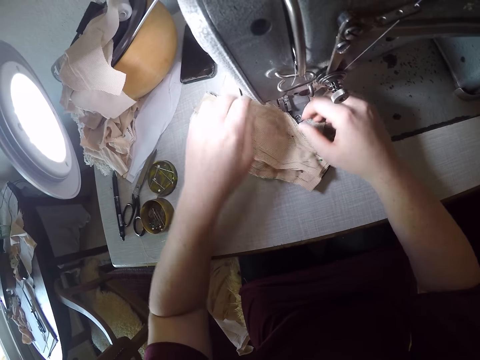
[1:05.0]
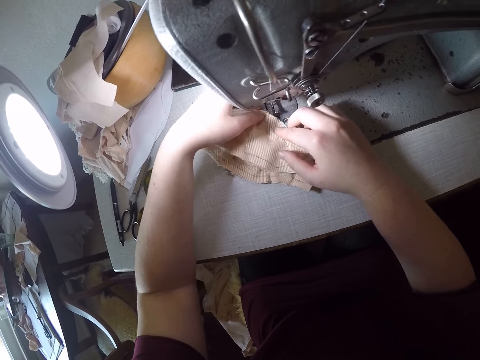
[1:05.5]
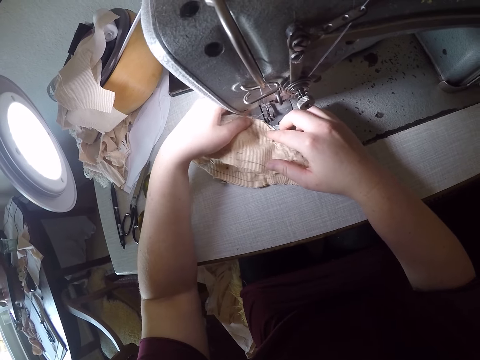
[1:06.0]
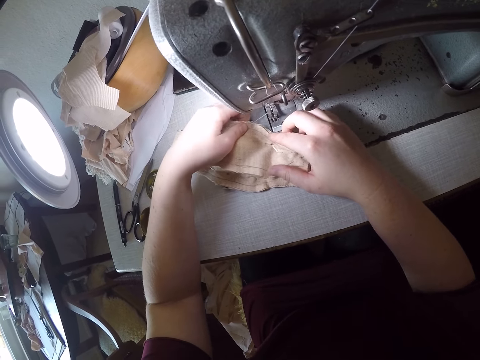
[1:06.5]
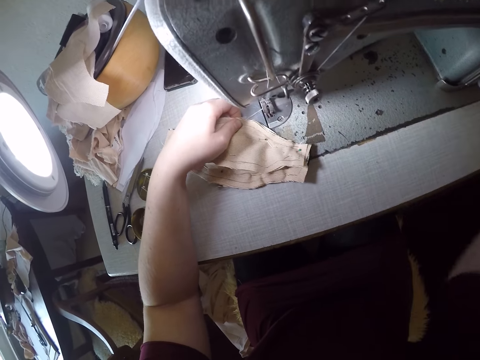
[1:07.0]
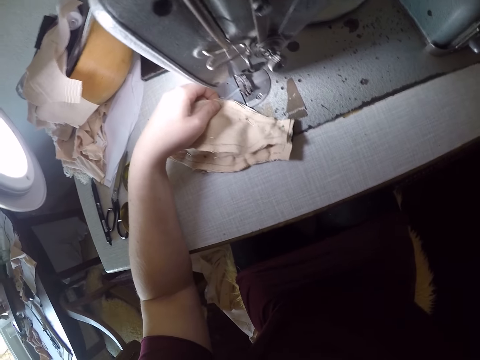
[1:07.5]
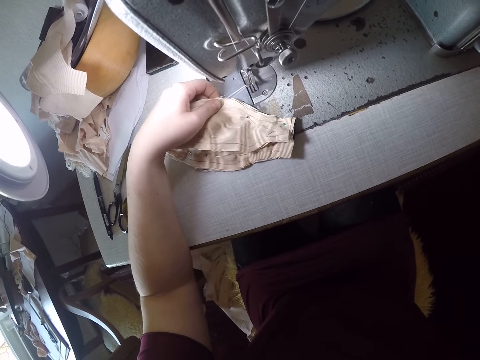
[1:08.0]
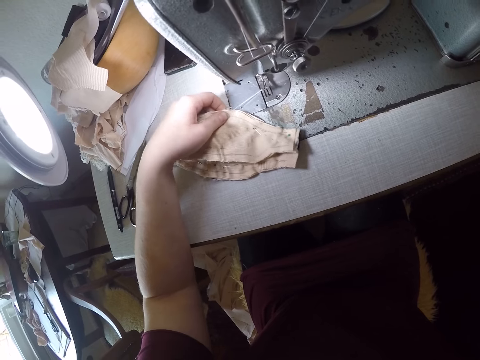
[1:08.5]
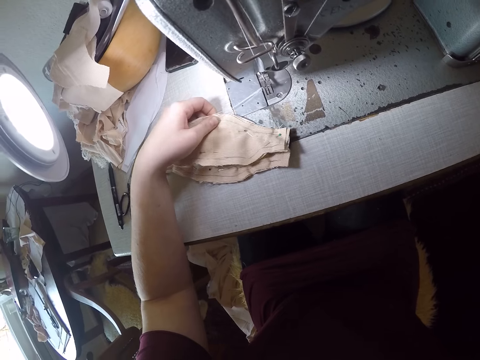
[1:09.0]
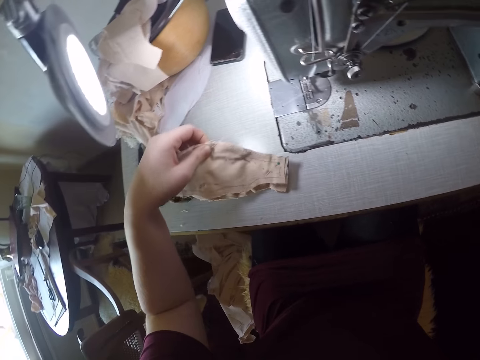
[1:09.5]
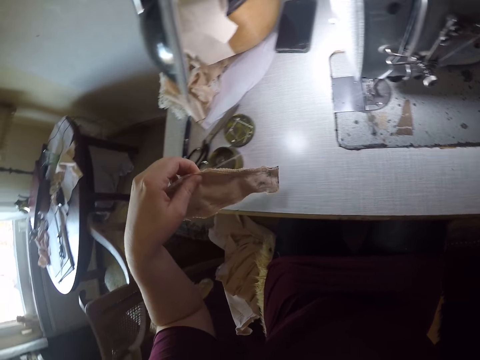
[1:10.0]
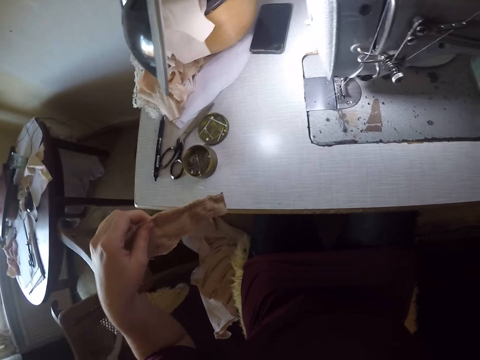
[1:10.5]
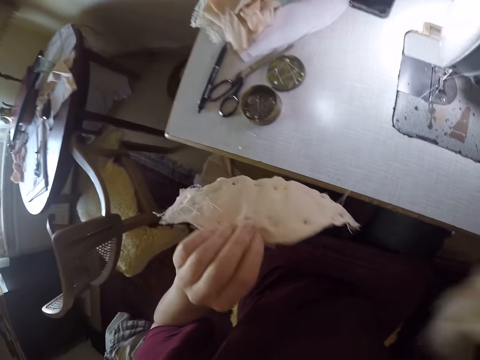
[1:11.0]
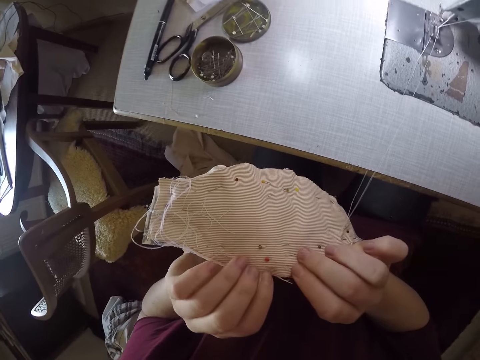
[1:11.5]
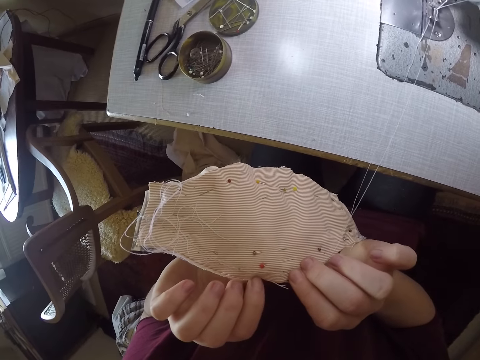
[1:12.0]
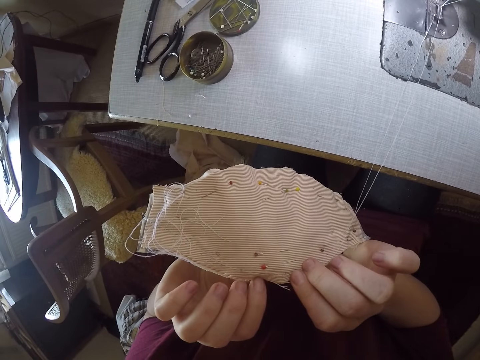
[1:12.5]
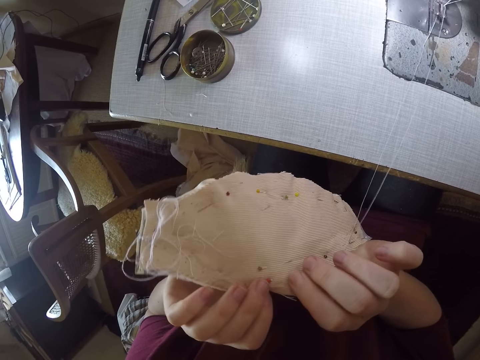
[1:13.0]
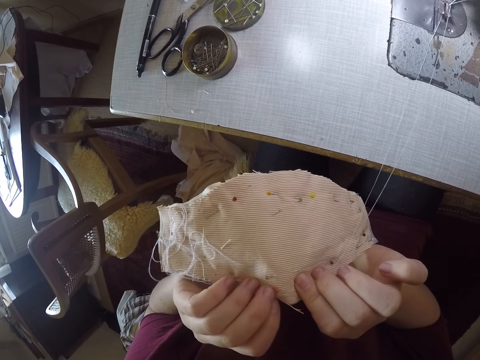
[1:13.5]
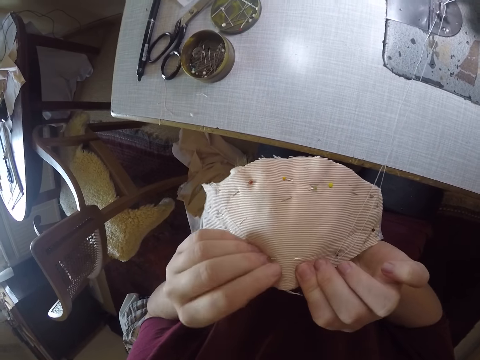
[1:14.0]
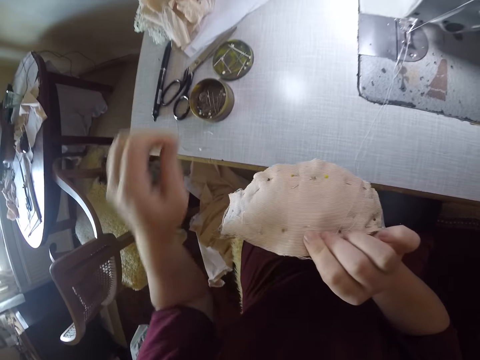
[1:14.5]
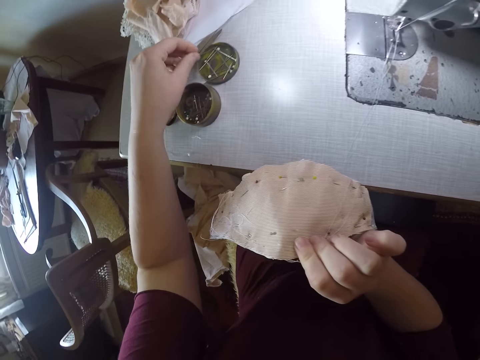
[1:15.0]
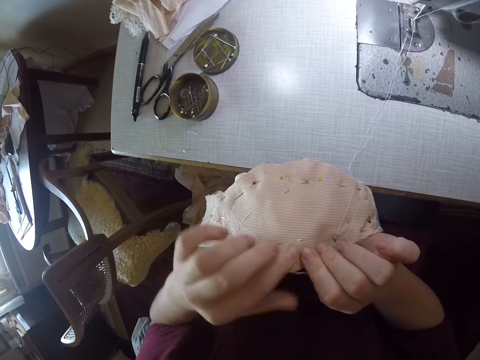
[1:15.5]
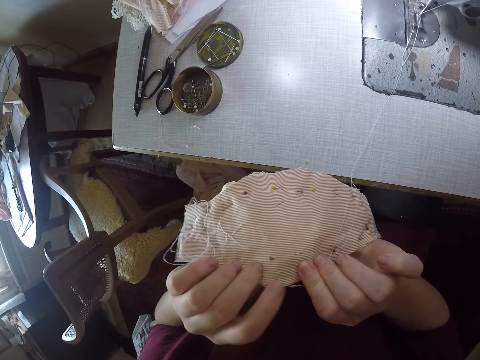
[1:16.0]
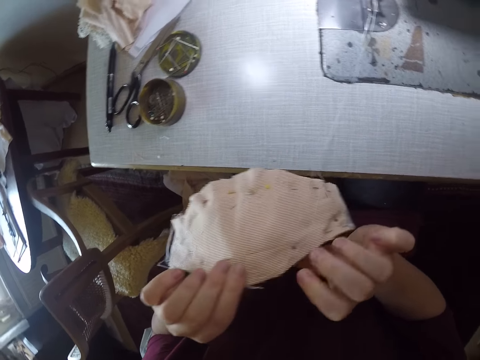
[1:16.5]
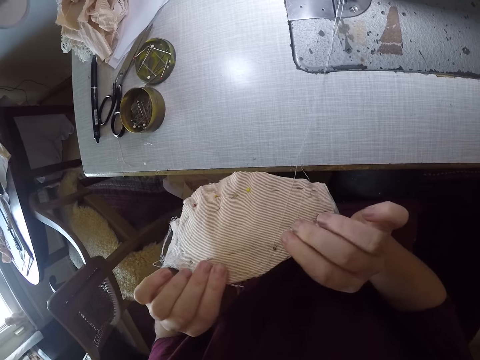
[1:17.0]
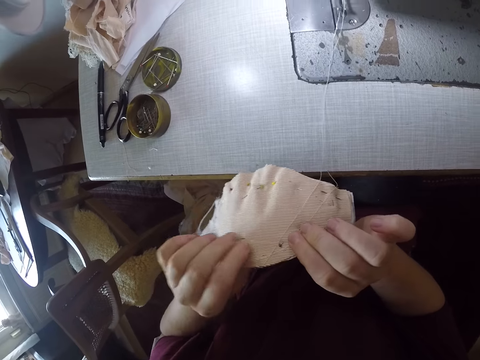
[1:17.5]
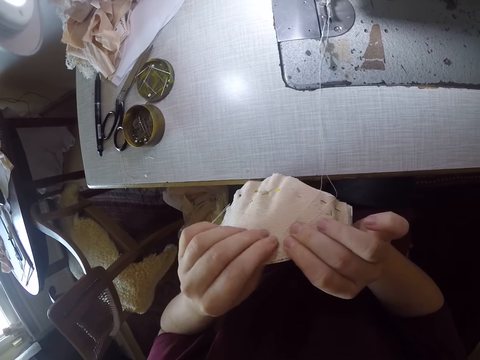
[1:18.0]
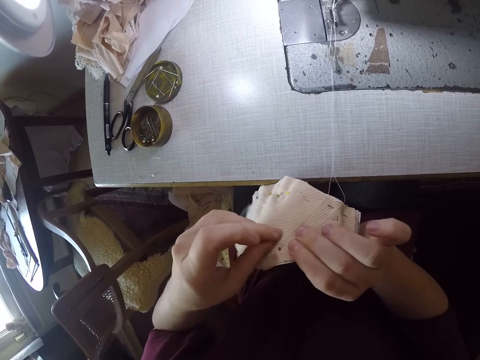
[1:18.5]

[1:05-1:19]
The camera wearer removes the cloth under the presser foot. They wave the hand. They remove the material from the machine. They examine the material. They remove a pin from the material. They drop the pin in the container. They hold the cloth. They examine the material.

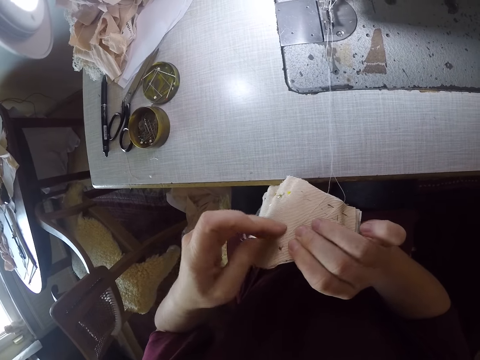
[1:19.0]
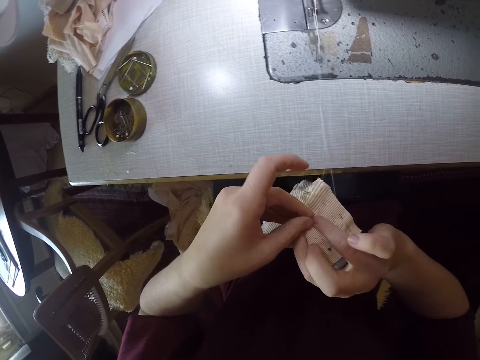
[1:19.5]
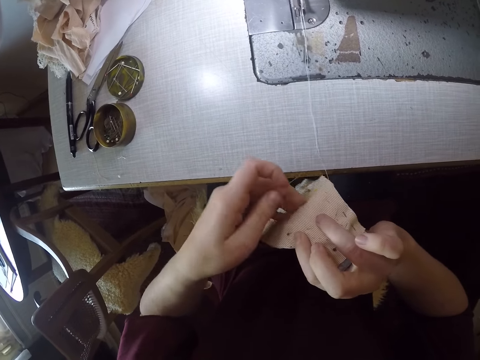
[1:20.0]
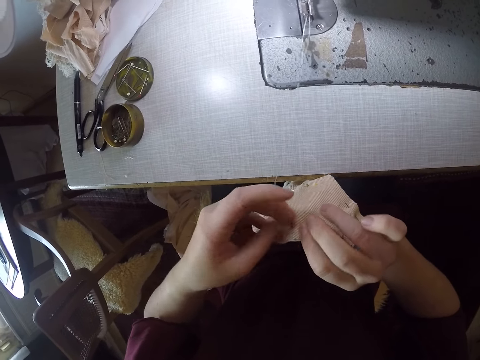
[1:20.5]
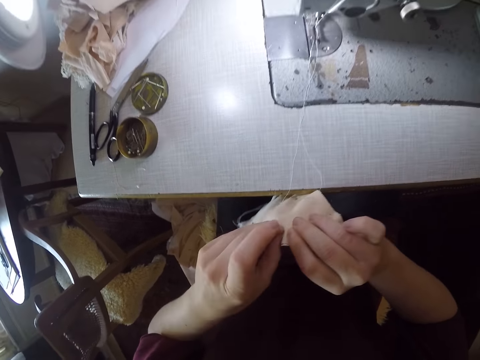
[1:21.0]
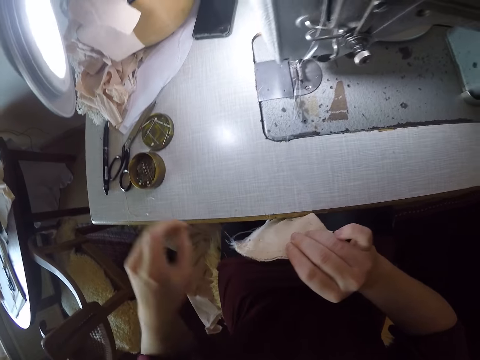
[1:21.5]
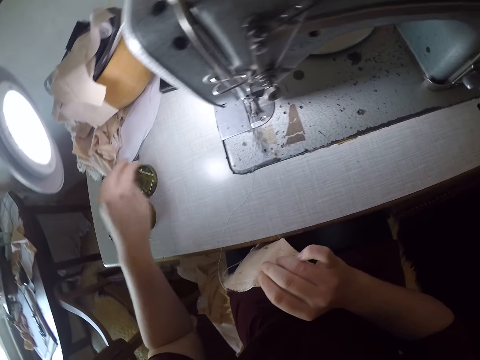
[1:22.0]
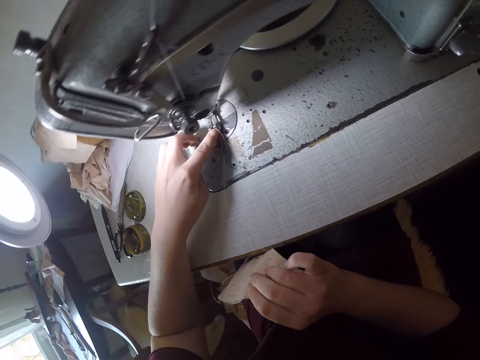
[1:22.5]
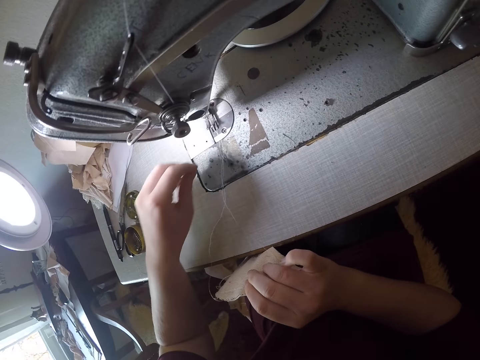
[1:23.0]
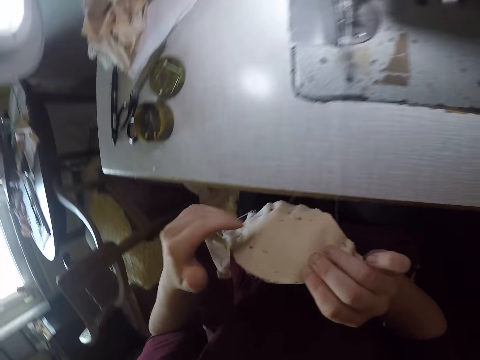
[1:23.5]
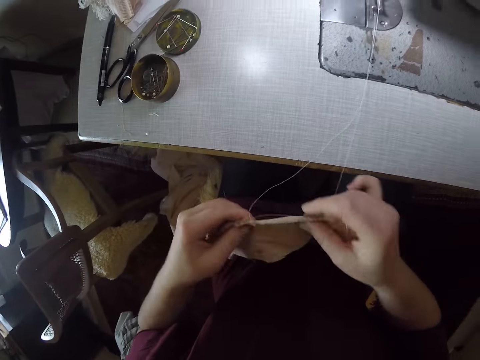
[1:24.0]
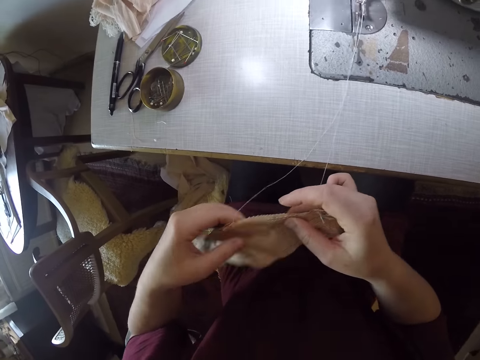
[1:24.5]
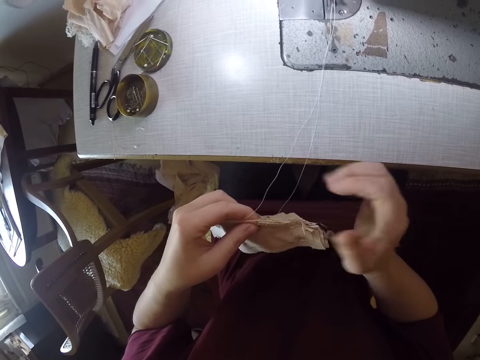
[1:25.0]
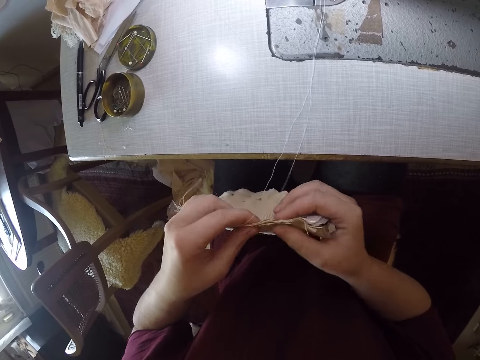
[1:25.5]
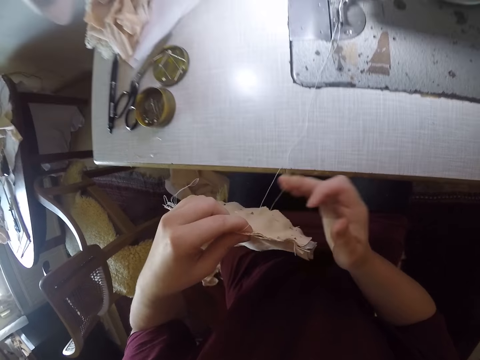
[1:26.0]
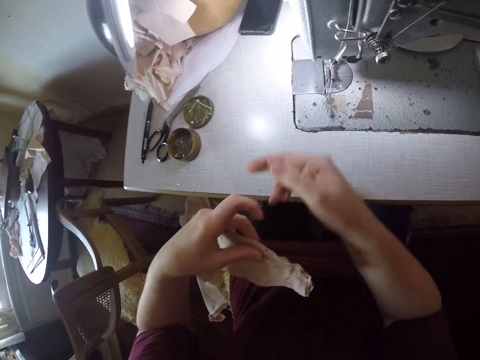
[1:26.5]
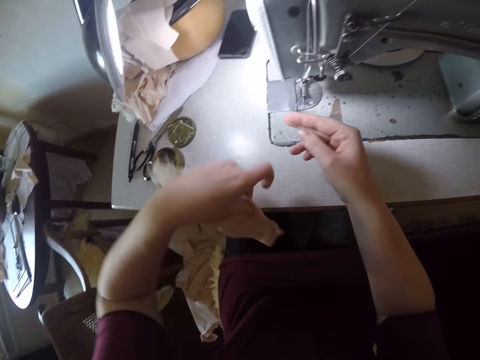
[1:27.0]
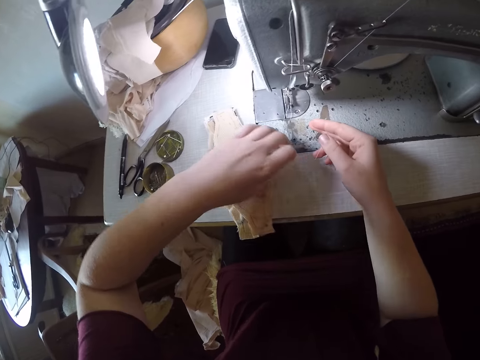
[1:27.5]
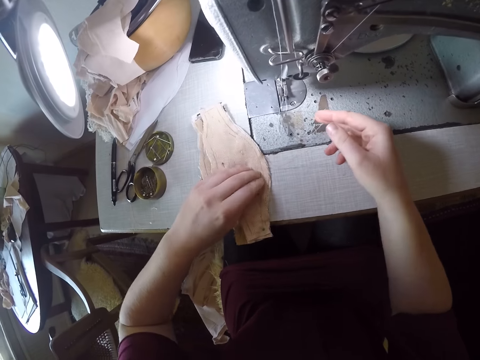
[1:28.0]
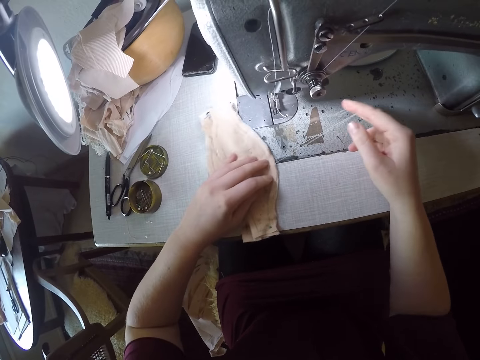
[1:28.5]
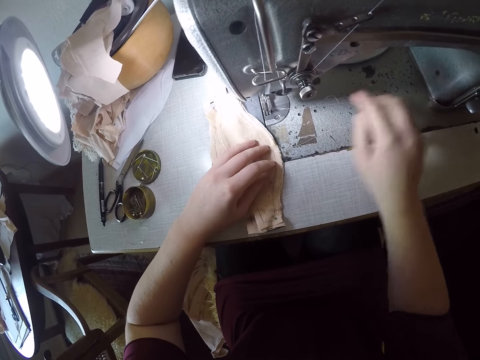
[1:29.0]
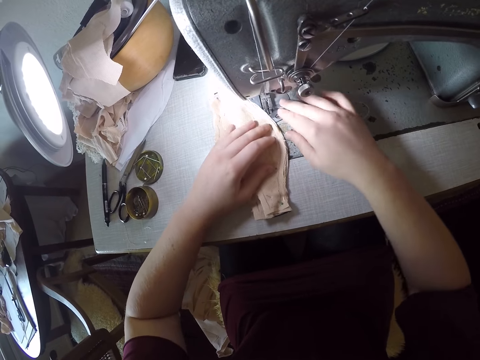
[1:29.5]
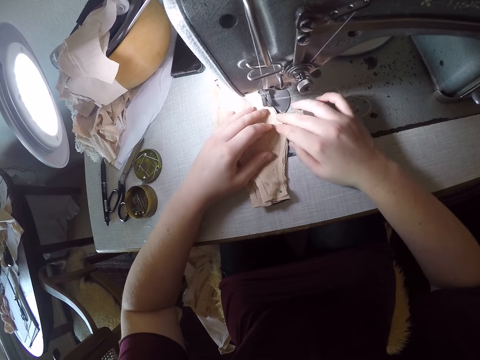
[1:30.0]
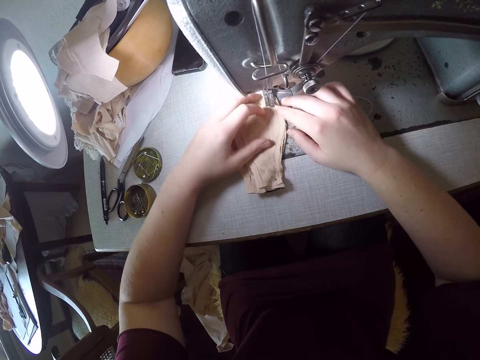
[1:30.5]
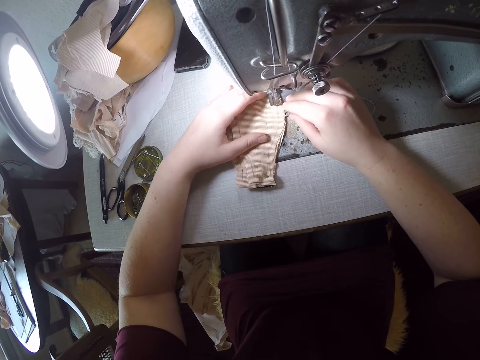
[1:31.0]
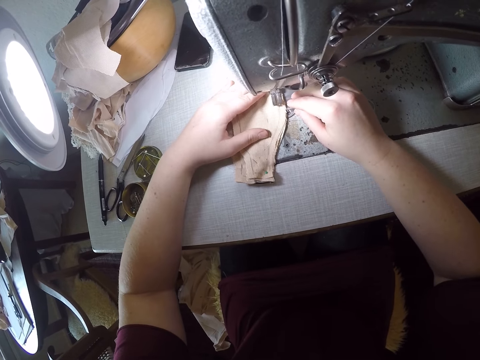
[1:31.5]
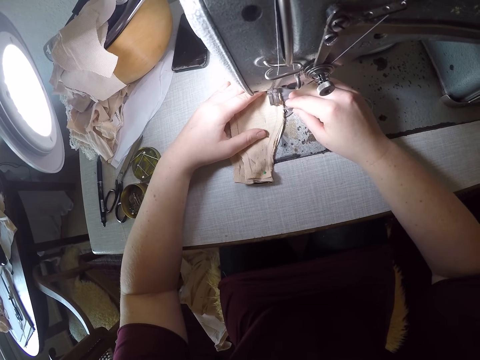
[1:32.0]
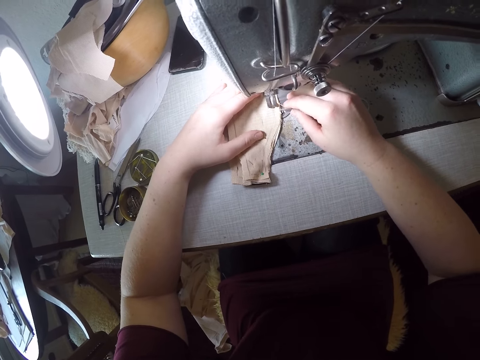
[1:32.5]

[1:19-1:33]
The camera wearer removes a pin from the material. They drop the pin in the container. They touch the needle plate. They turn the cloth. They examine the material. They arrange the material under the sewing machine. They put the cloth on the table. They hold the string. They push the cloth under the presser foot.
